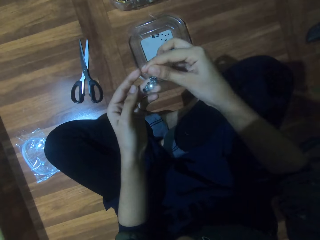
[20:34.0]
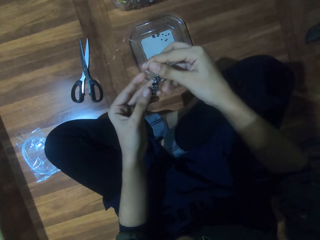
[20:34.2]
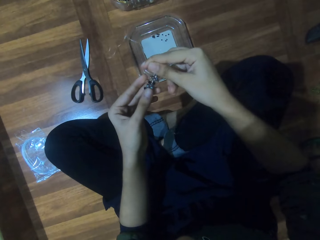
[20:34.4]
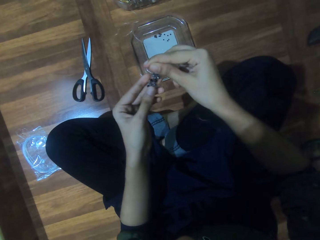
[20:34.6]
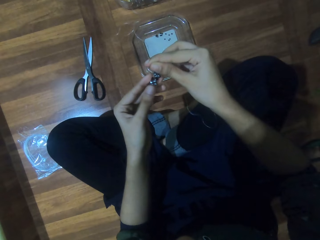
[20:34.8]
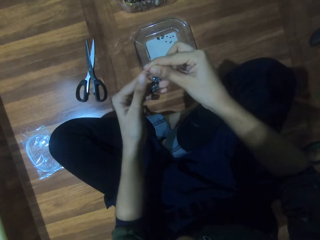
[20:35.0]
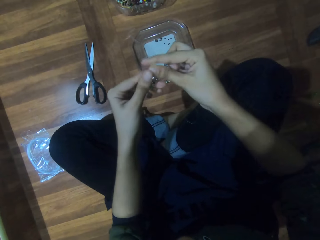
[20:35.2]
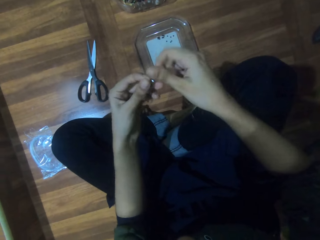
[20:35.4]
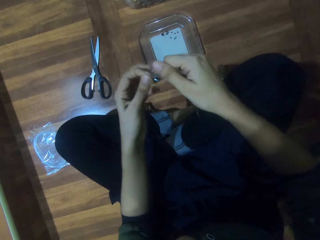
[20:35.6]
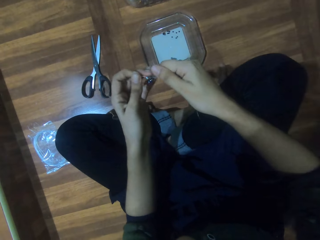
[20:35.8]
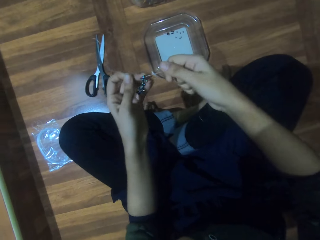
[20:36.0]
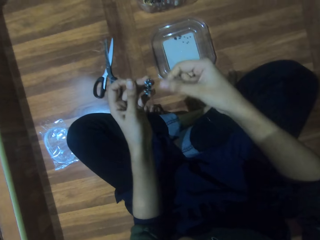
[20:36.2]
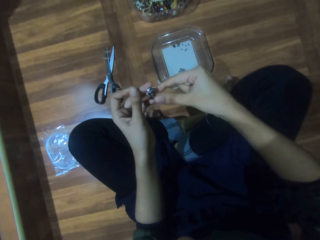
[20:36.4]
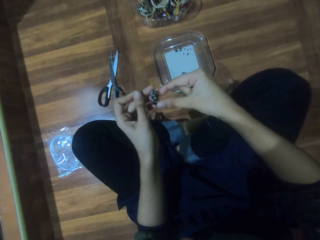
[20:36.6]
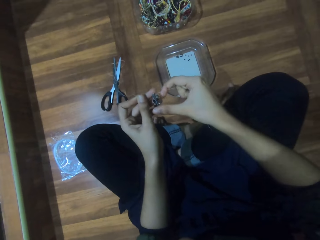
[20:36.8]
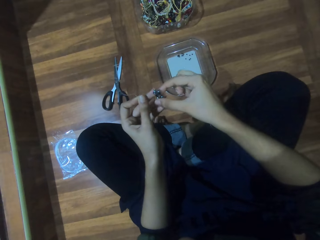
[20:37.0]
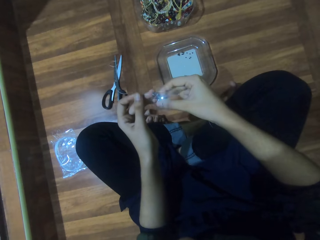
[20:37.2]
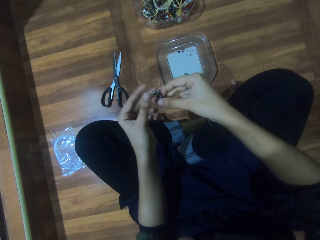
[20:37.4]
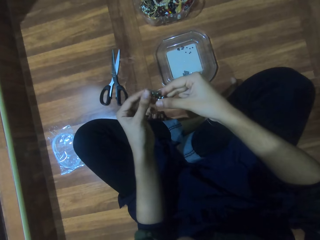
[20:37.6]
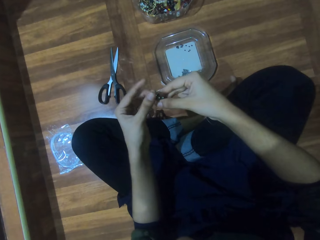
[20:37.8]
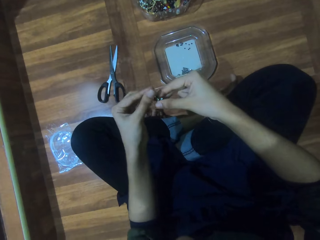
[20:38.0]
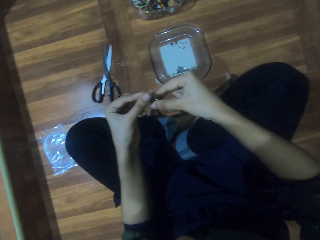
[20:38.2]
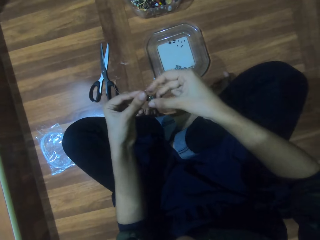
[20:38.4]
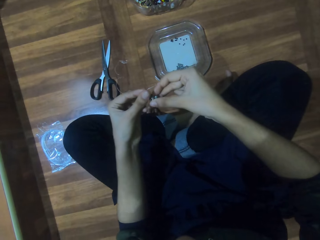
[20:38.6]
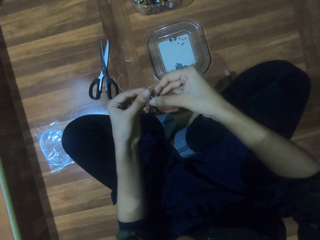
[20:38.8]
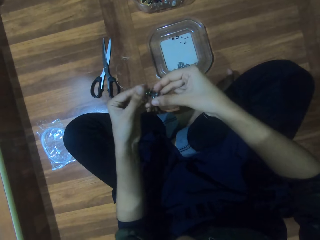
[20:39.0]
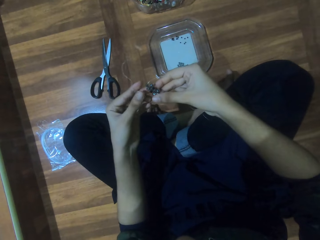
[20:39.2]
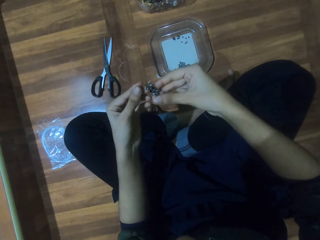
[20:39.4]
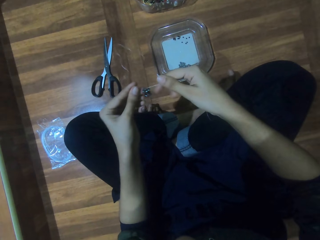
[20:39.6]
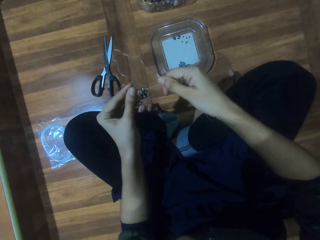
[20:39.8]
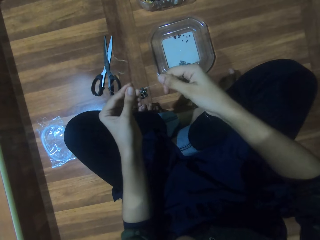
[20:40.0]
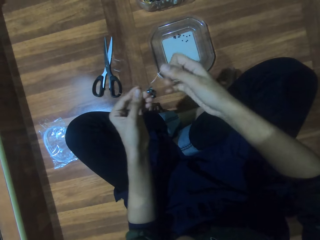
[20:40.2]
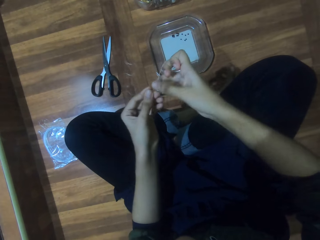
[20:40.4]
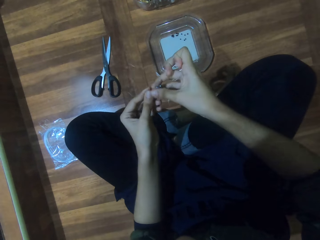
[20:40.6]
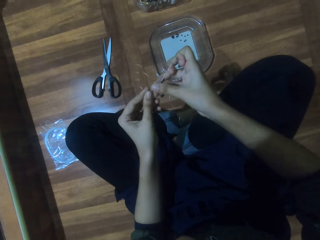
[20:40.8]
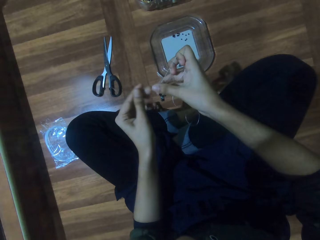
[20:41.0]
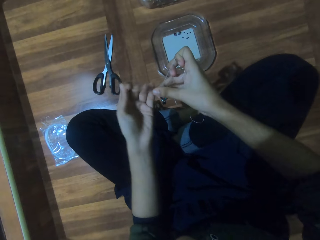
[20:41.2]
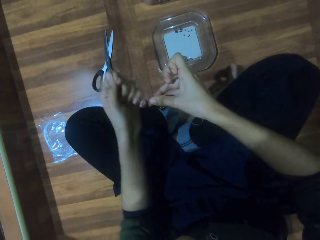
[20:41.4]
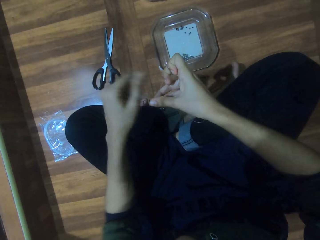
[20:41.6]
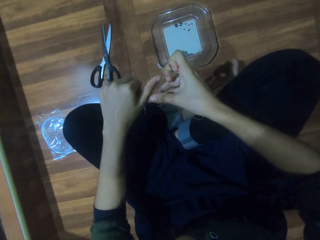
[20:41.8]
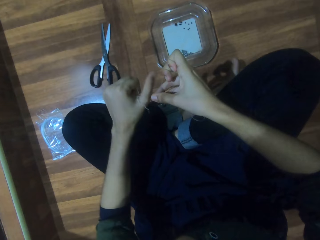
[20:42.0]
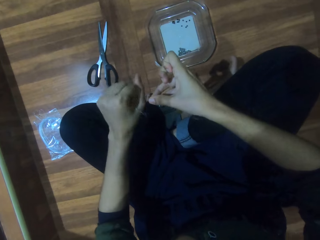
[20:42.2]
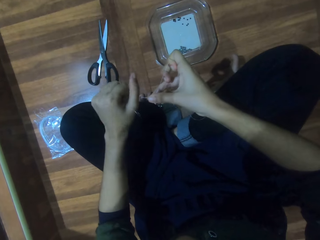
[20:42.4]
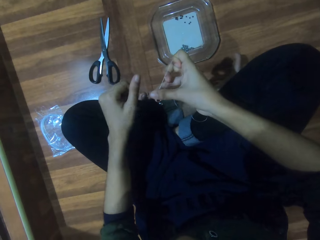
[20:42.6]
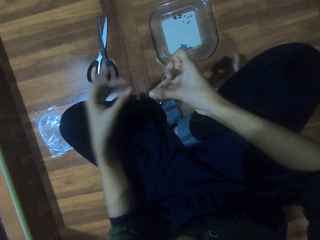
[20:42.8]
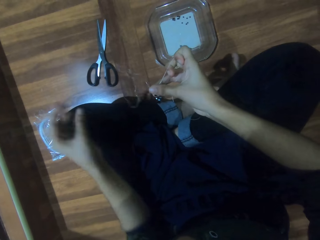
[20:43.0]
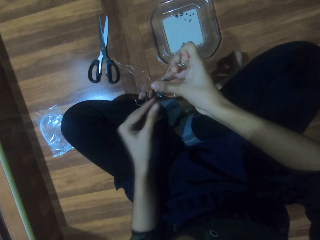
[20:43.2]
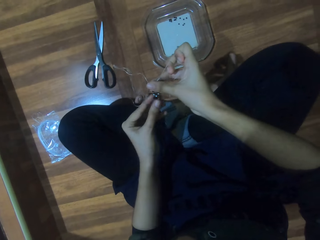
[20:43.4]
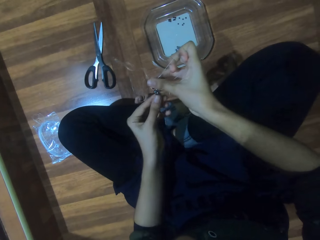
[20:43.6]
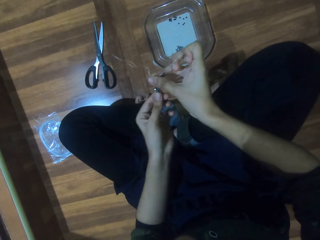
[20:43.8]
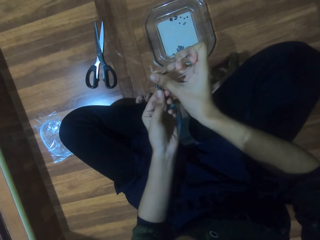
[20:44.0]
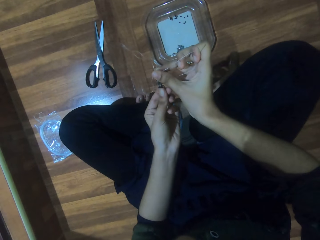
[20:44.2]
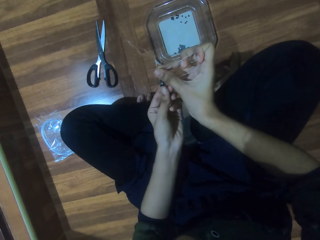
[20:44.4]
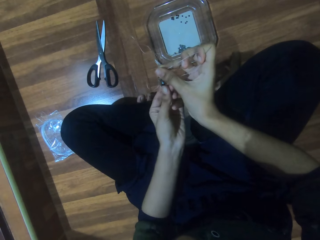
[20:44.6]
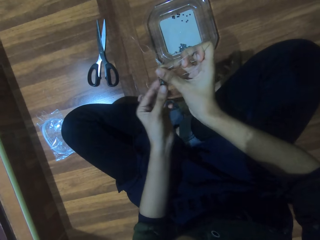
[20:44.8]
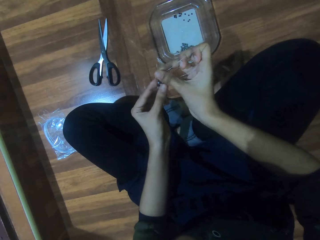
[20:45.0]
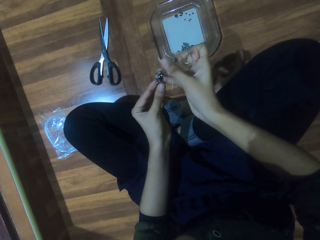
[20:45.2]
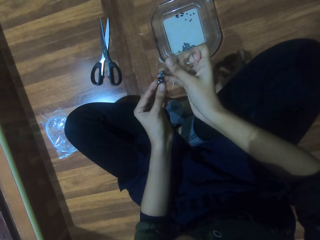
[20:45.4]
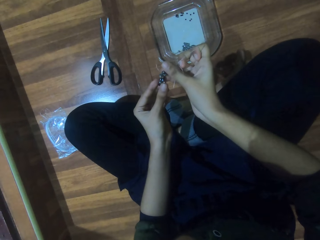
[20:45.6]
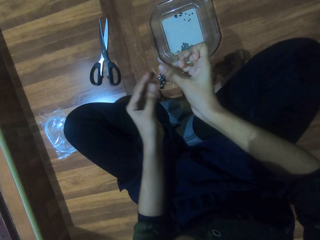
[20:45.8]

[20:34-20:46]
The camera wearer tightens the string. She adjusts the beads with her left hand.

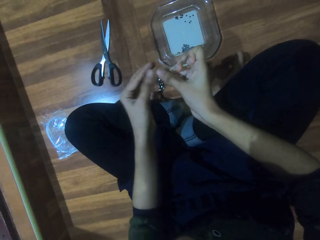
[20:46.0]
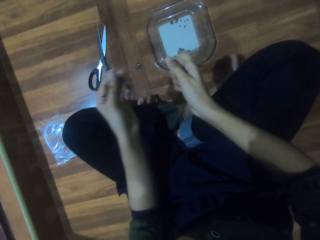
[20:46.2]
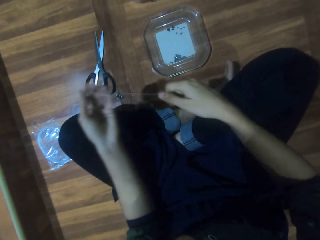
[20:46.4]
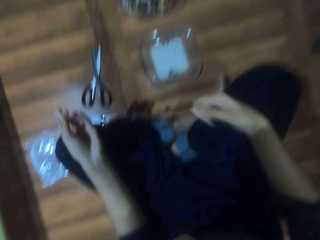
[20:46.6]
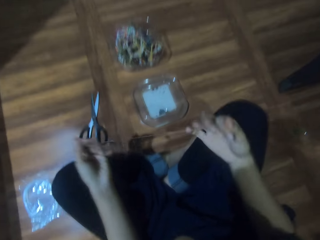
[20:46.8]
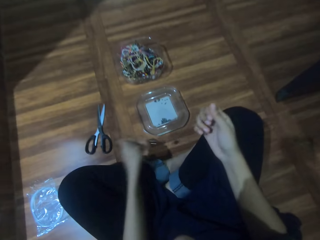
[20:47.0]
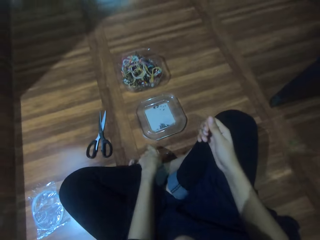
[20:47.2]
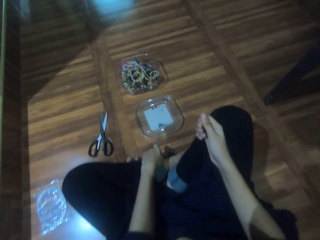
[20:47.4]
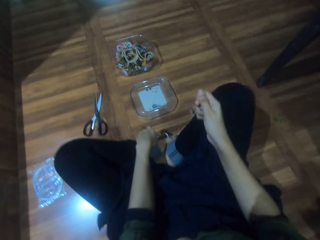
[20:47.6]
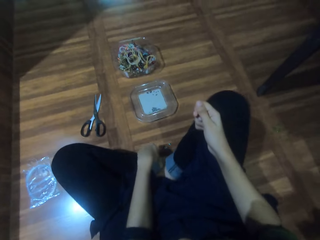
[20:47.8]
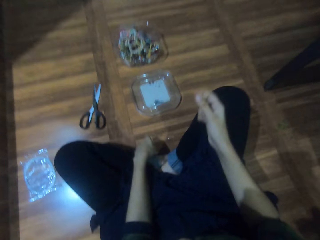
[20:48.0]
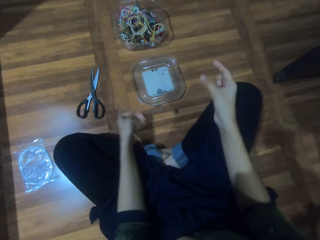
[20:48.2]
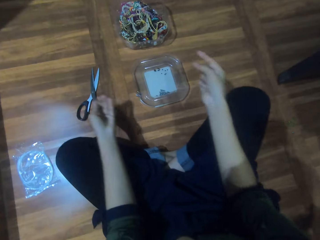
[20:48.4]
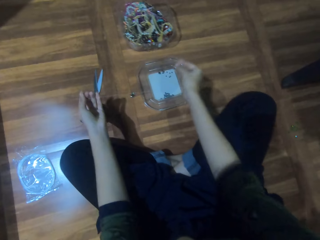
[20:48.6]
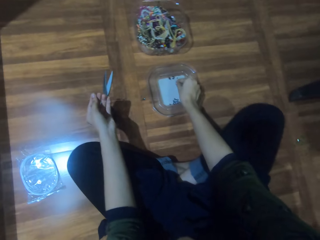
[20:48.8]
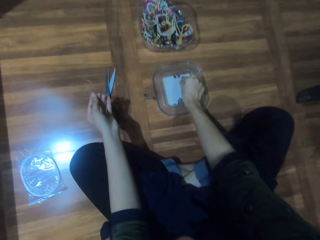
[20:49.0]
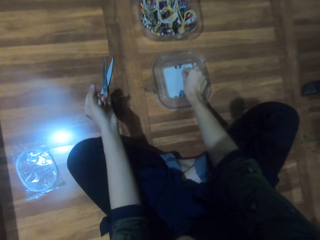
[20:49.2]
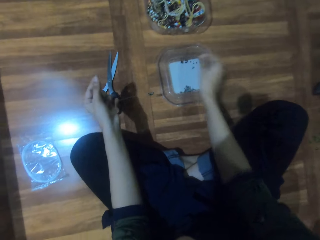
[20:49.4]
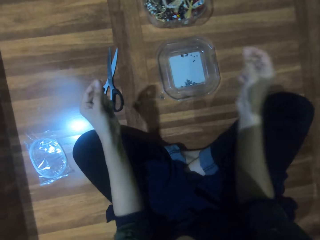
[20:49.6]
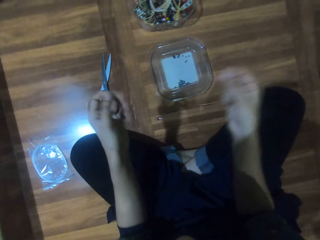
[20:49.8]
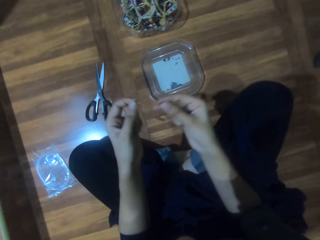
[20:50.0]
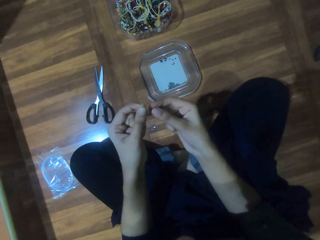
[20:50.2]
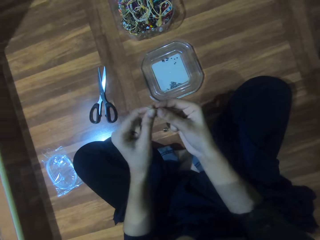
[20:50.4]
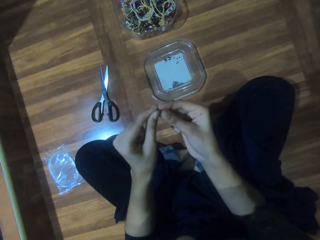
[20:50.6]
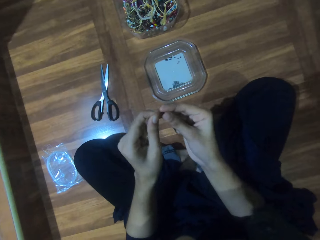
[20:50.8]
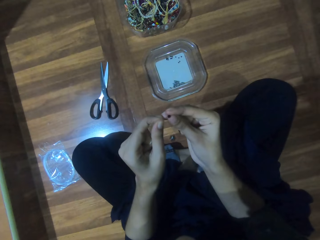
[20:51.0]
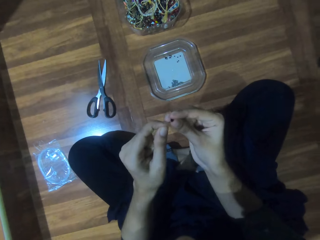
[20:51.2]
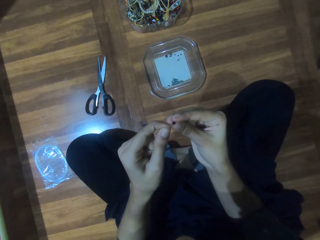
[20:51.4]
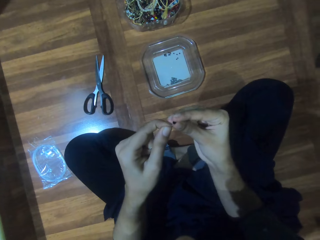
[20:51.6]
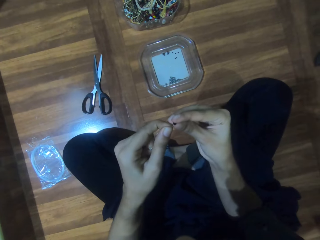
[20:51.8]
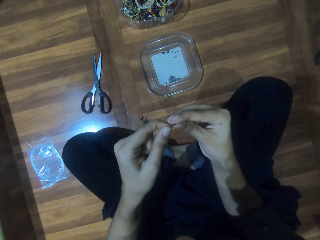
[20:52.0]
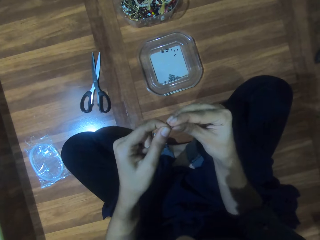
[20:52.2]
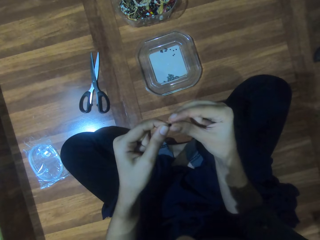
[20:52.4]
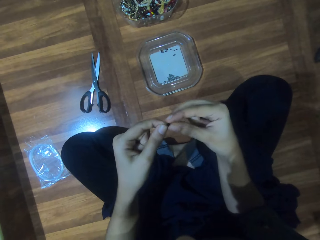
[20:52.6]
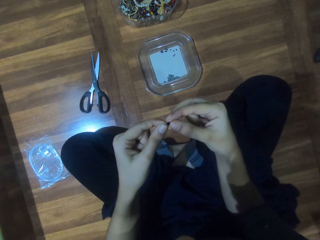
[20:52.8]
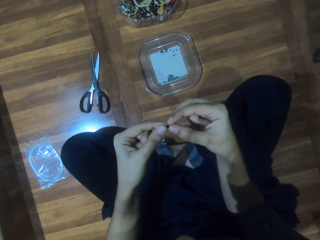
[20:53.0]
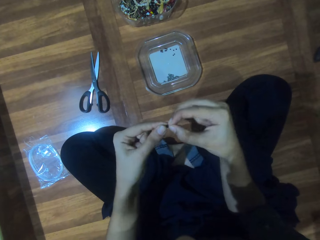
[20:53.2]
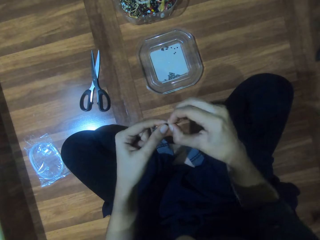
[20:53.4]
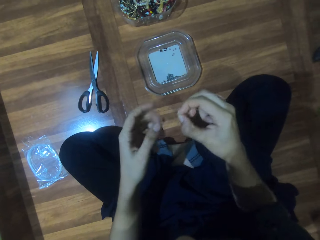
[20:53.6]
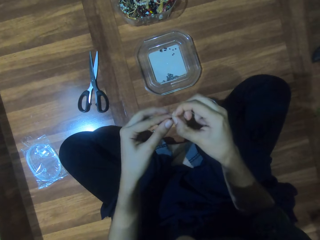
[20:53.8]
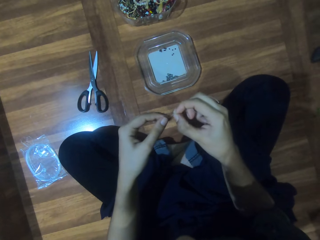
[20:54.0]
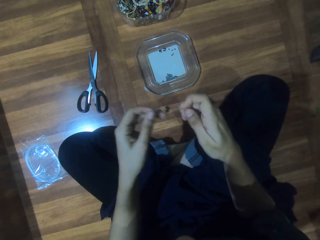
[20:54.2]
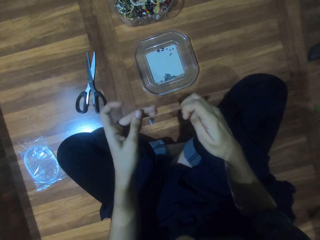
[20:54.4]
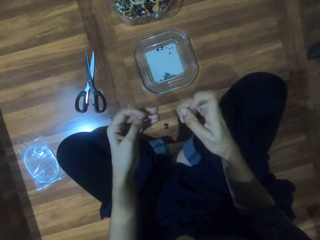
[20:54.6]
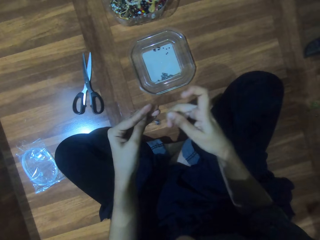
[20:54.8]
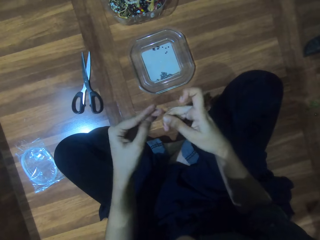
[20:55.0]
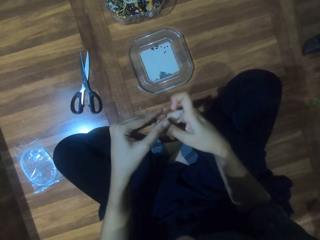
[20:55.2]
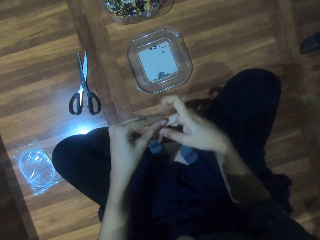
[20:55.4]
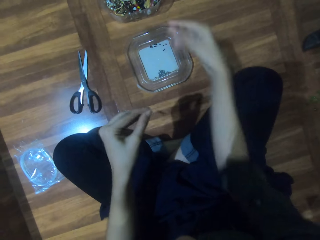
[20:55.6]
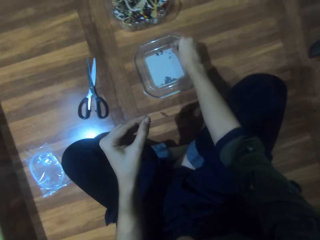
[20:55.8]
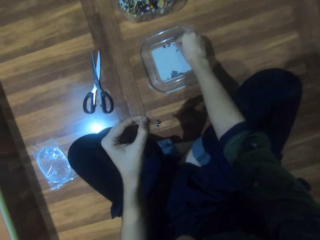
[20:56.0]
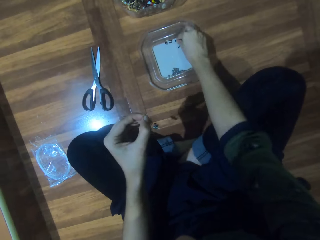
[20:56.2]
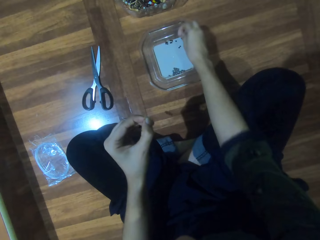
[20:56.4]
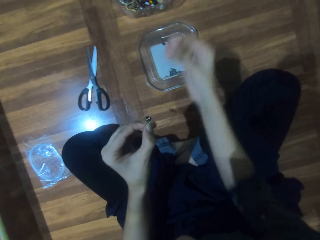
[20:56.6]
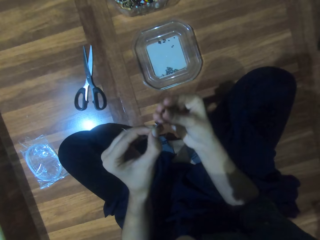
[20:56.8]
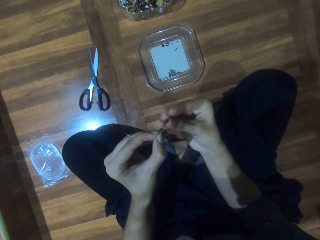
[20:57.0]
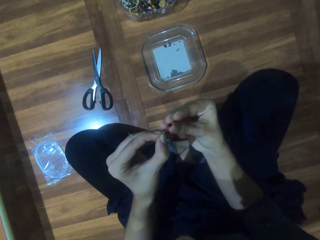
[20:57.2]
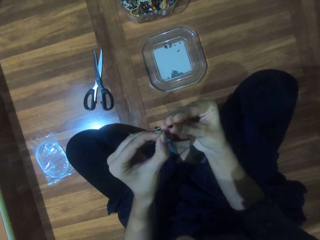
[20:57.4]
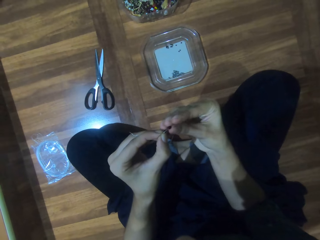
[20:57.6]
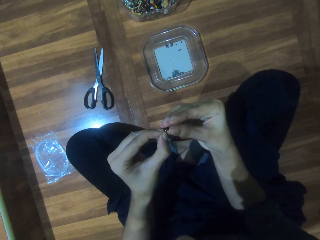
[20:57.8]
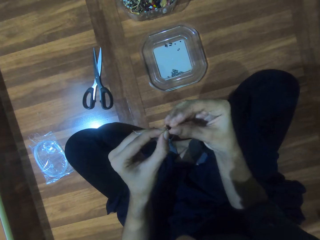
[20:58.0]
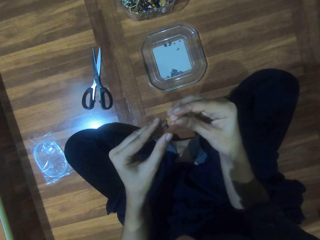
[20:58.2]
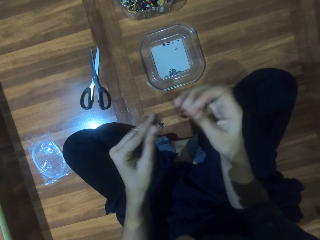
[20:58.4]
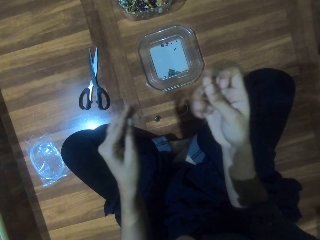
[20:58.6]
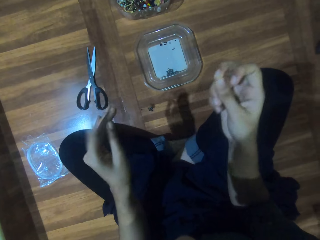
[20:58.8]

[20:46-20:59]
The camera wearer tightens the string. They adjust legs on a floor. They pick a bead from the plate. They insert the bead in the nylon thread. They pick a bead from the plate. They insert the bead in the nylon thread.
